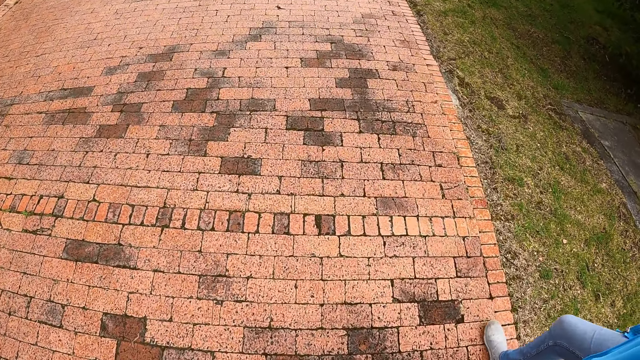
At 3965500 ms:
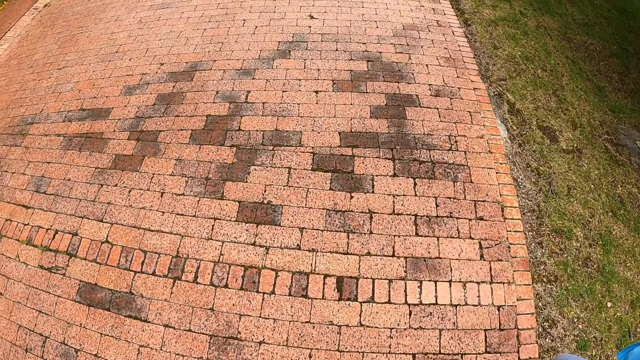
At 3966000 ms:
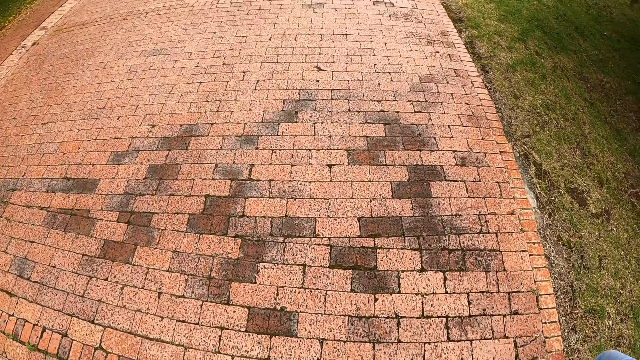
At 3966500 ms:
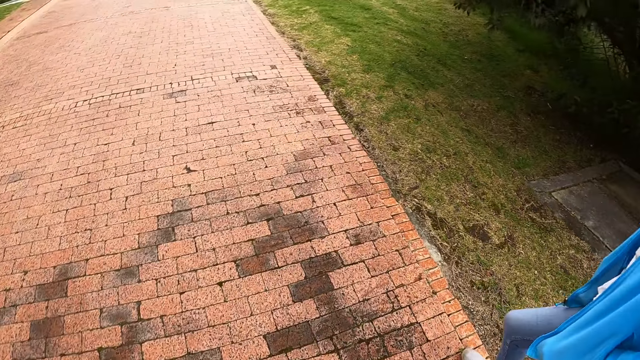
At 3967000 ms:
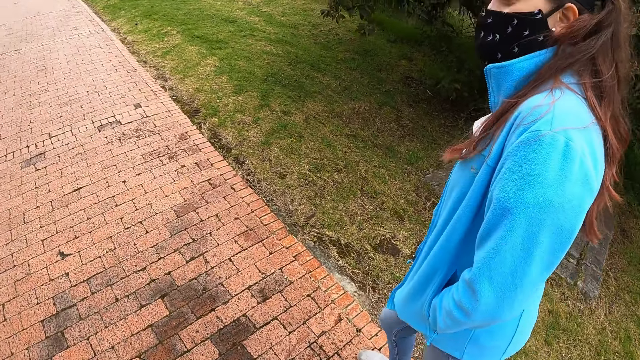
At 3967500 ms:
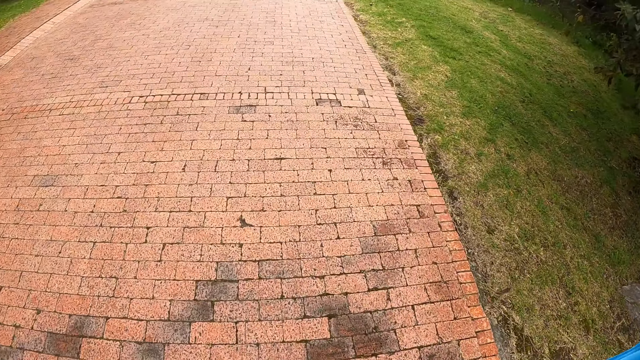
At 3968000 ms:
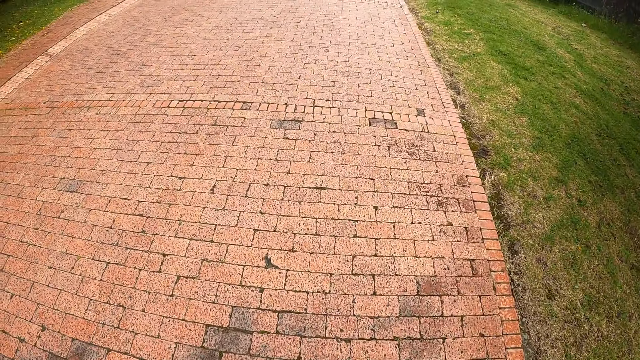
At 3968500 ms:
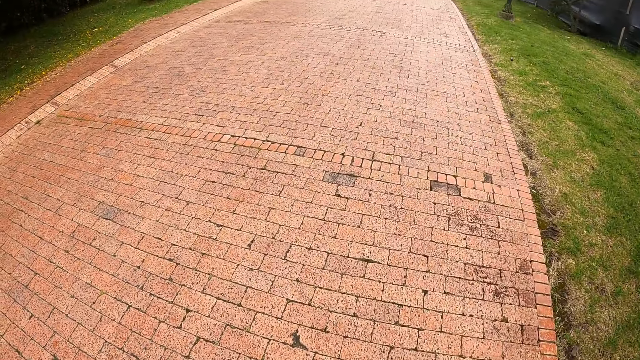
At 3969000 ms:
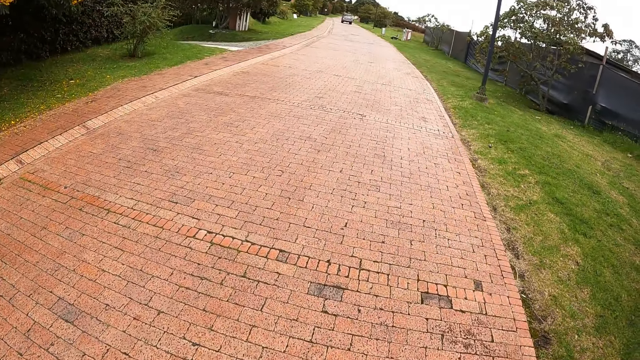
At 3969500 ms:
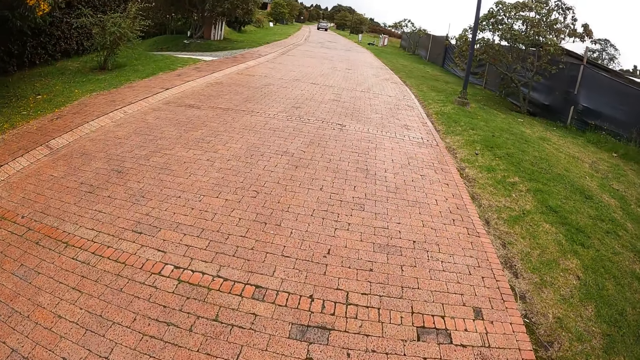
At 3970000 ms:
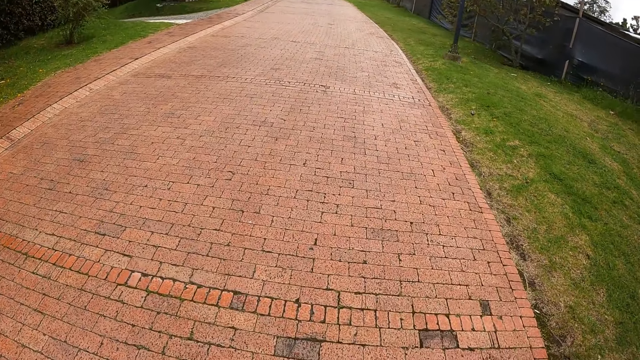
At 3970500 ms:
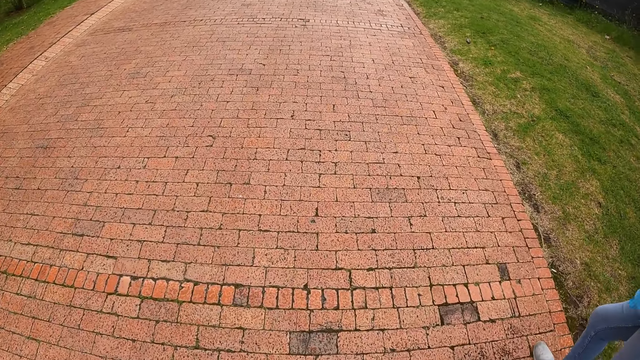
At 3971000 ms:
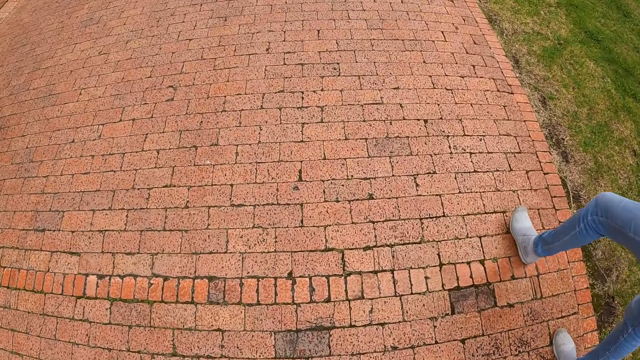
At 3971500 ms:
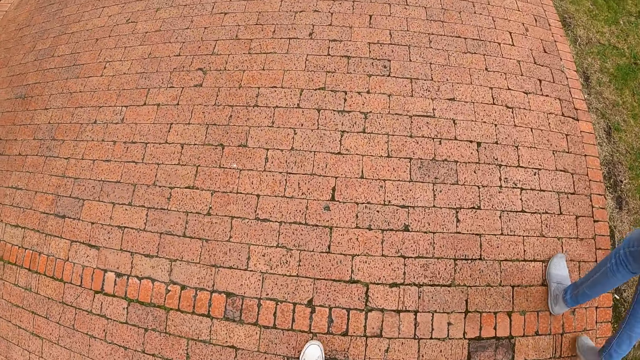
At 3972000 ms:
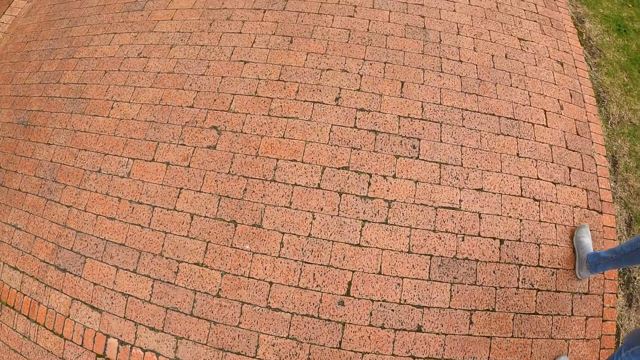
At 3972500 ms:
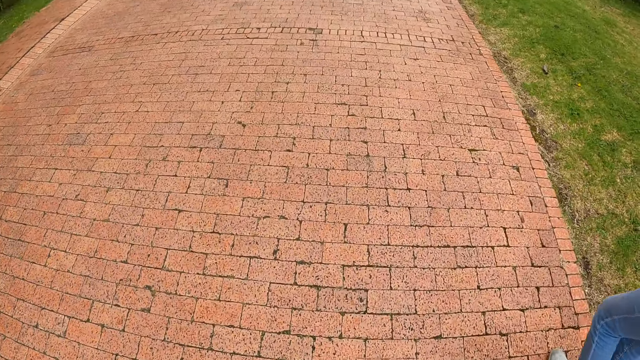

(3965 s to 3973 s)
A lady walks with her hands in the pocket.

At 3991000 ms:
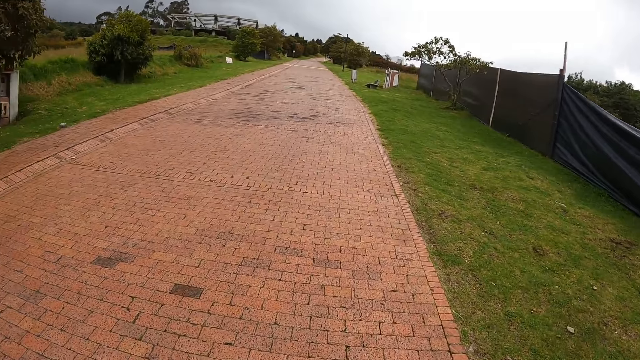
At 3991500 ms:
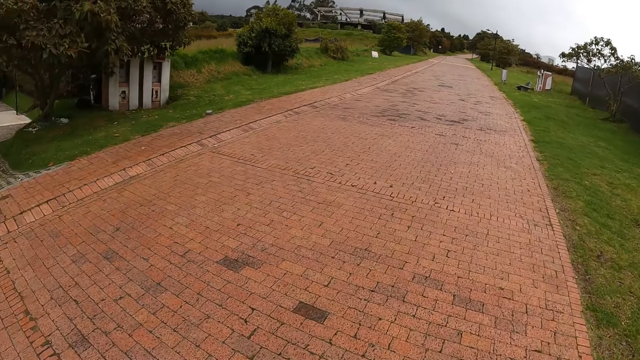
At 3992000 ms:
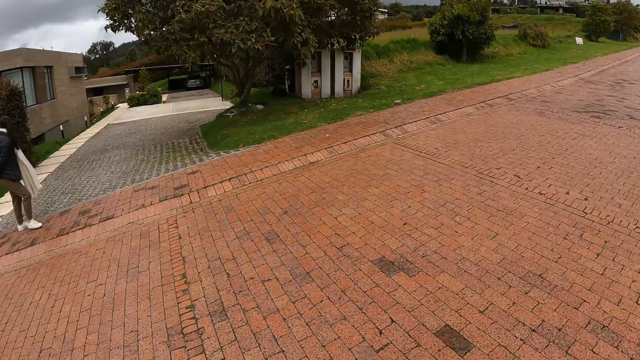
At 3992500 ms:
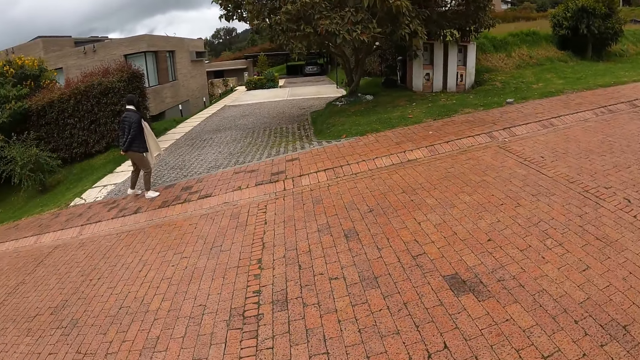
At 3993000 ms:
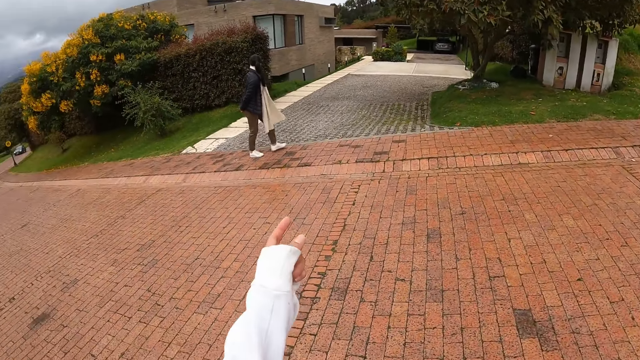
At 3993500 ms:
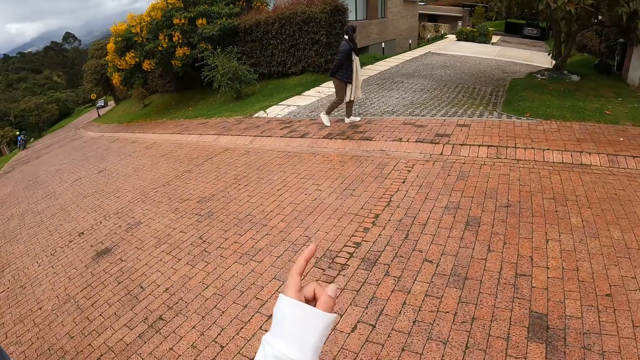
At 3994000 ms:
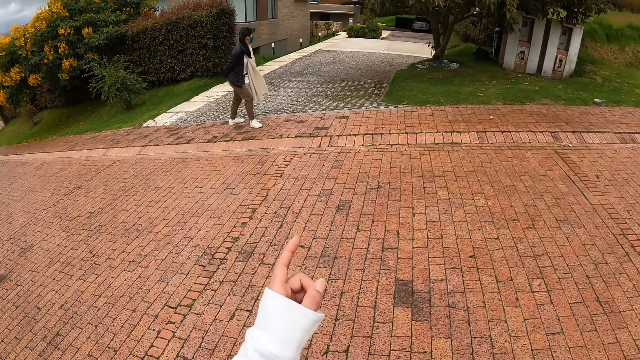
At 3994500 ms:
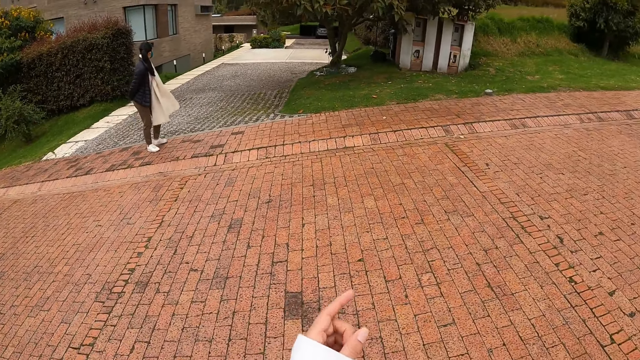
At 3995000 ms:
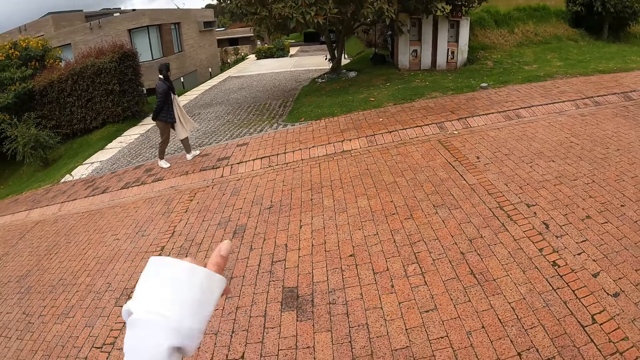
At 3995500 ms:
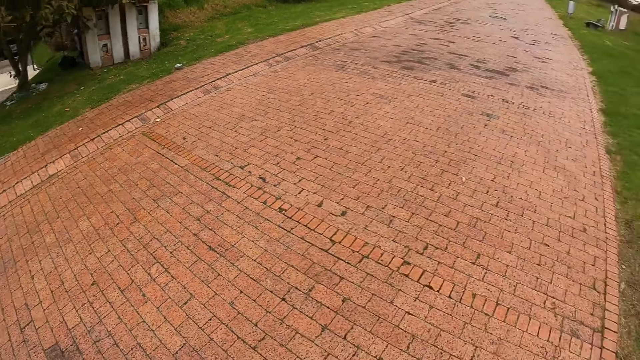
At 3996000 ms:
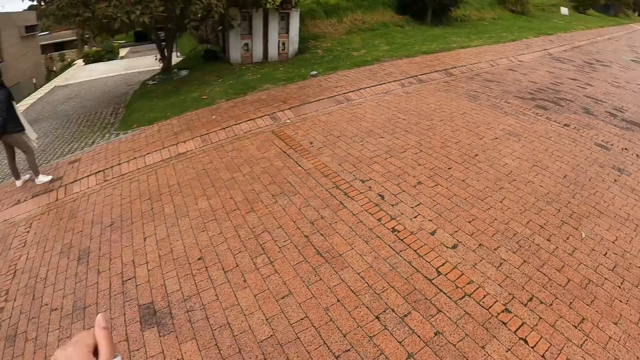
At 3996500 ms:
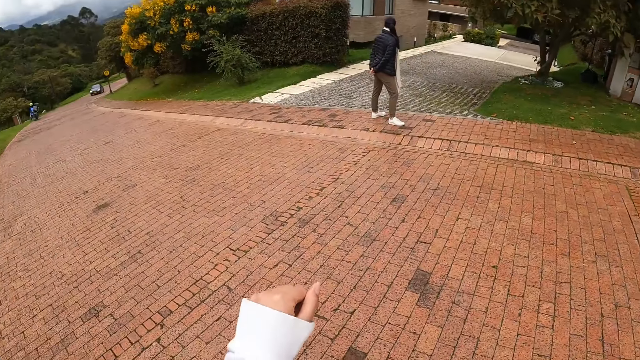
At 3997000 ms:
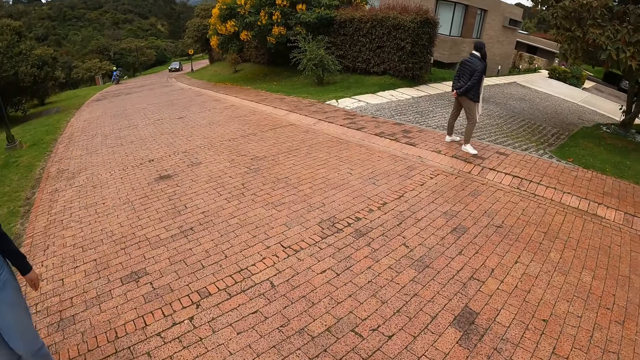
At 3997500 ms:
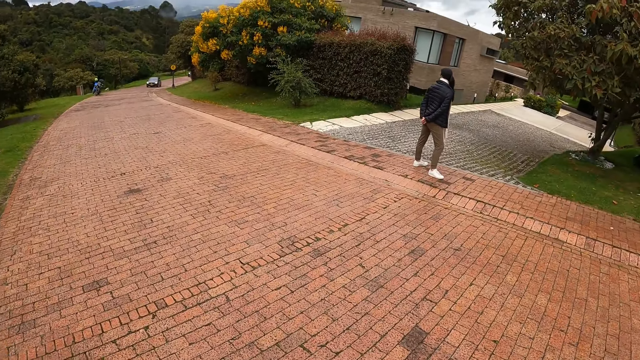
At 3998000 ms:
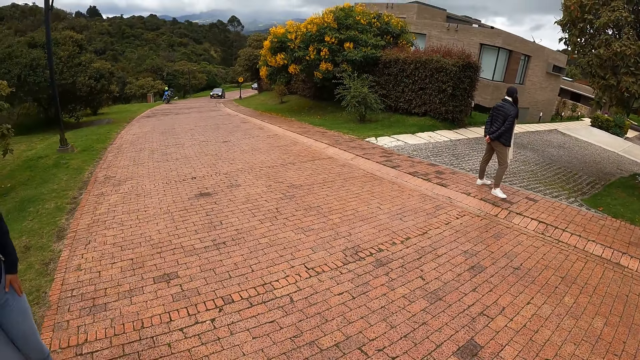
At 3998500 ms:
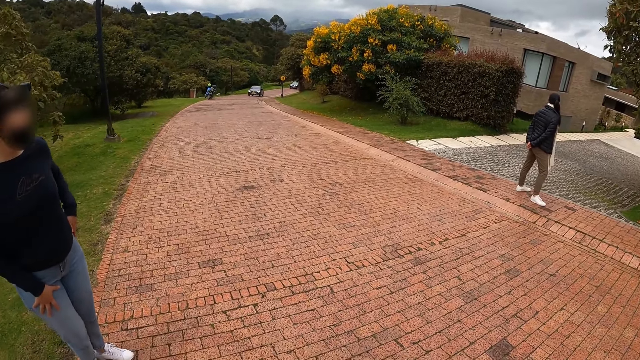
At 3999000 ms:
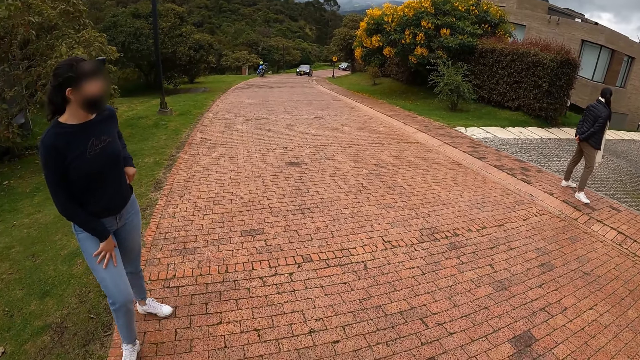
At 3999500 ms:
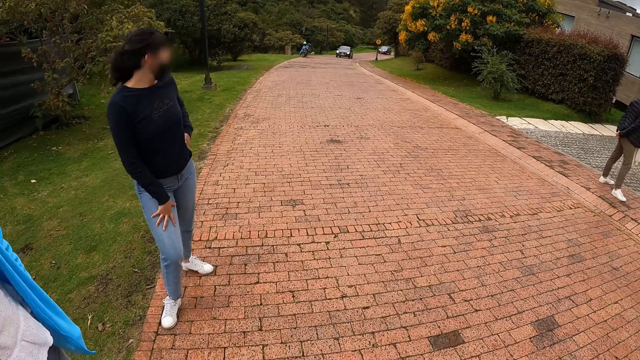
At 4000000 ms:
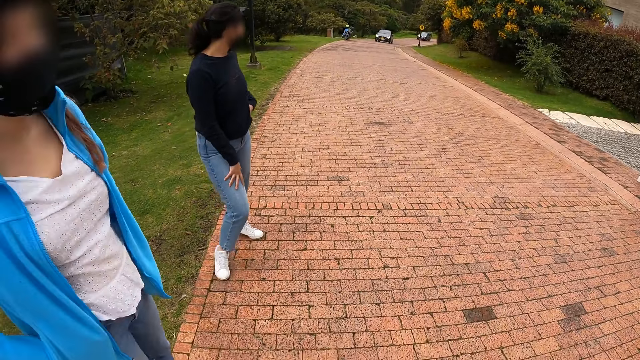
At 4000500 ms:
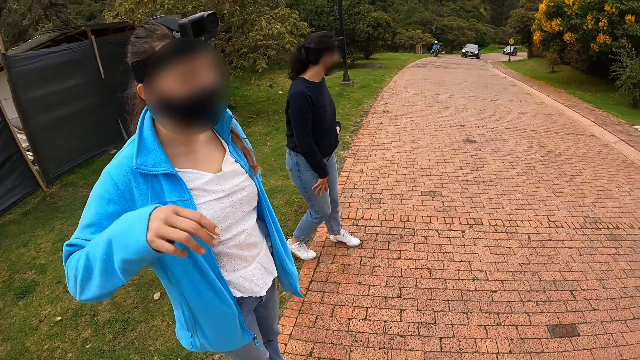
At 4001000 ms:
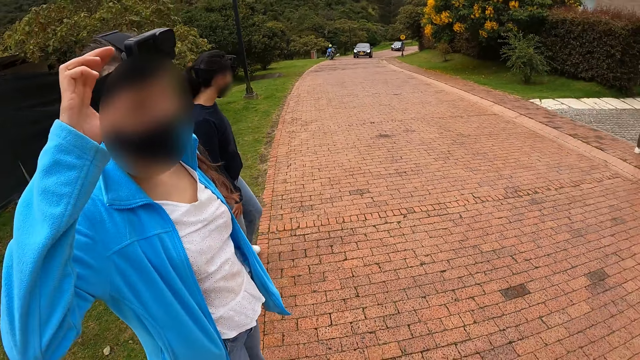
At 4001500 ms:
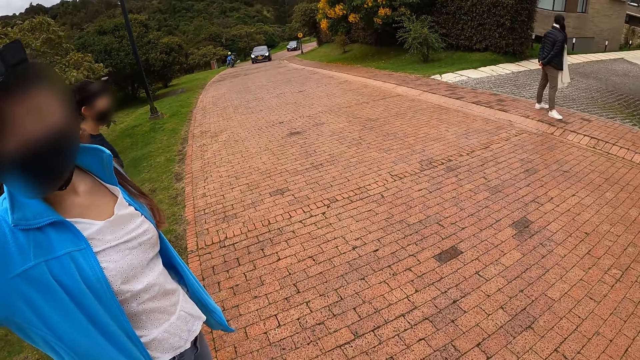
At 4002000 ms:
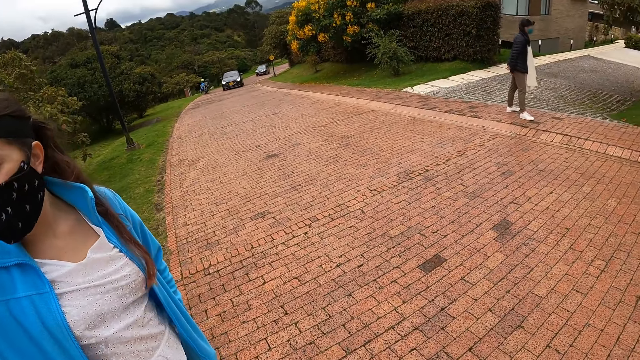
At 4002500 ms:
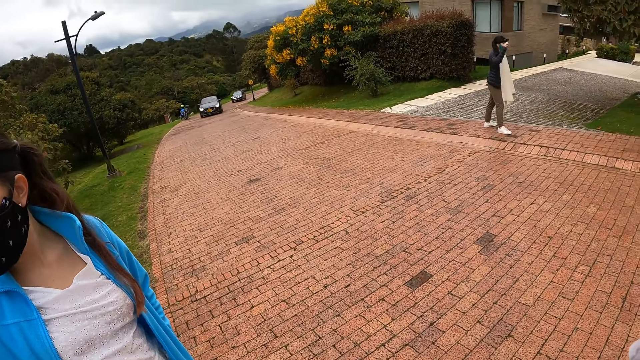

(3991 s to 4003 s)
The camera wearer makes a gesture with her left hand. A lady walks on the opposite side of the road. The camera wearer points with her left hand. The lady stops on the pedestrian walkway. Another lady stands on the road. A woman adjusts a camera on her head with her right hand. The camera wearer stands beside a third lady. The third lady adjusts a camera on her head with her right hand. Another woman adjusts a camera on her head with her right hand.
